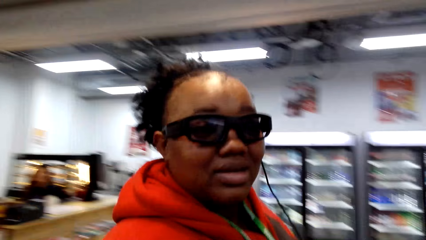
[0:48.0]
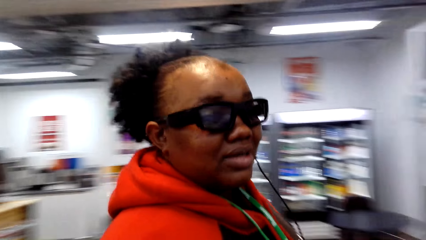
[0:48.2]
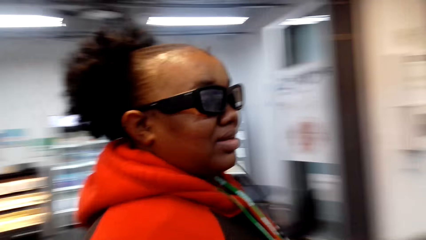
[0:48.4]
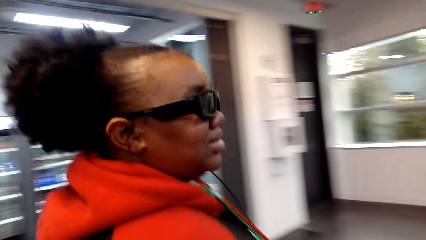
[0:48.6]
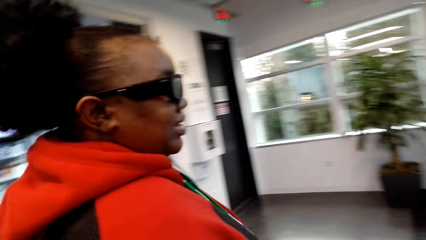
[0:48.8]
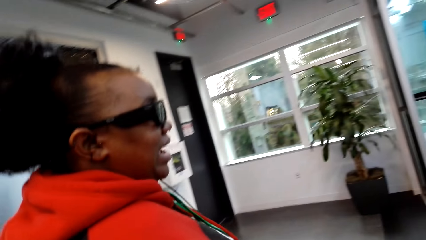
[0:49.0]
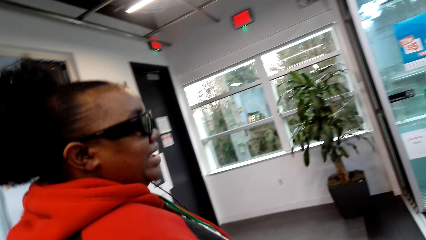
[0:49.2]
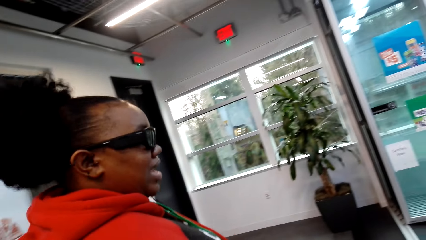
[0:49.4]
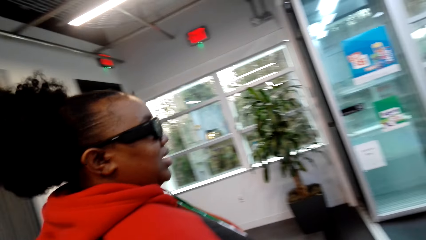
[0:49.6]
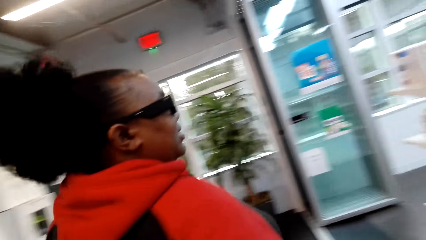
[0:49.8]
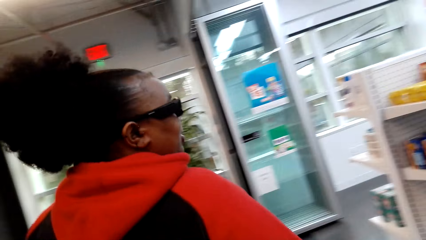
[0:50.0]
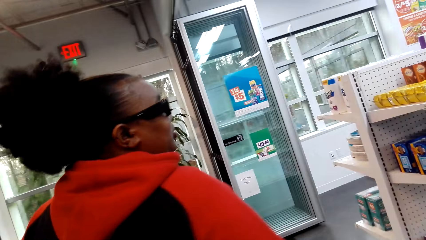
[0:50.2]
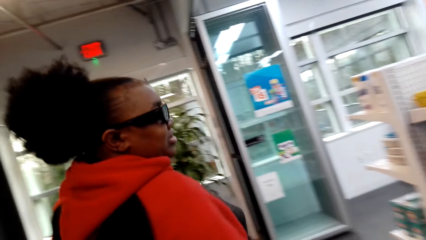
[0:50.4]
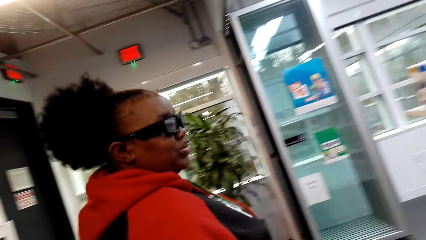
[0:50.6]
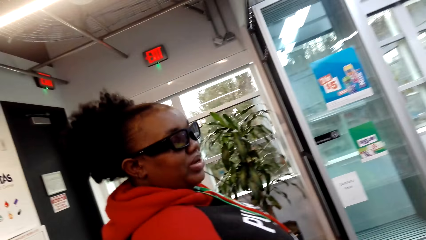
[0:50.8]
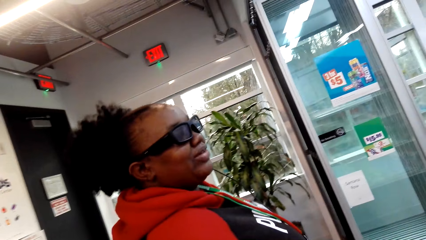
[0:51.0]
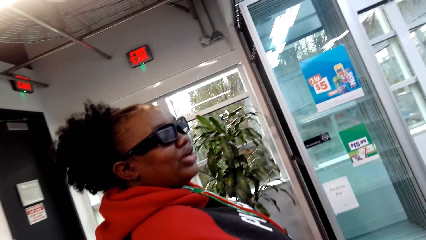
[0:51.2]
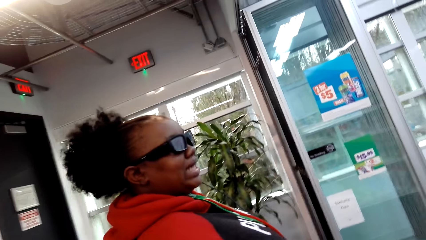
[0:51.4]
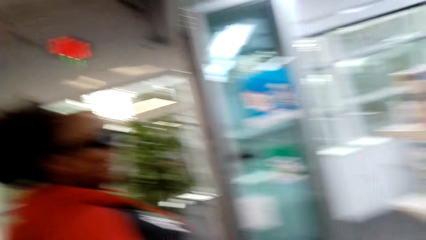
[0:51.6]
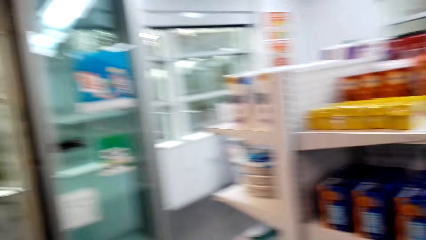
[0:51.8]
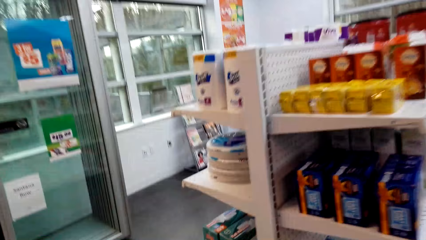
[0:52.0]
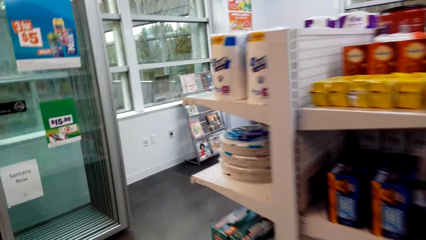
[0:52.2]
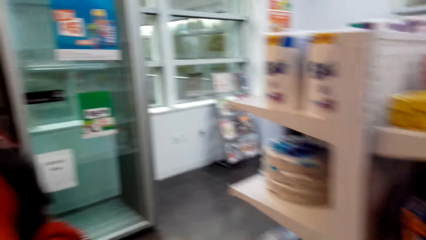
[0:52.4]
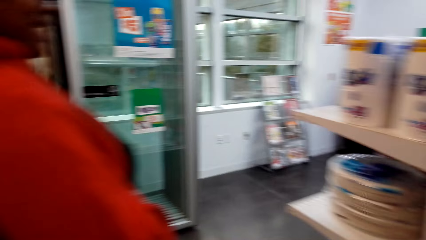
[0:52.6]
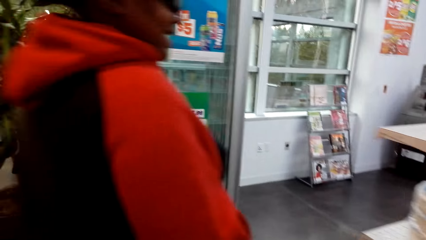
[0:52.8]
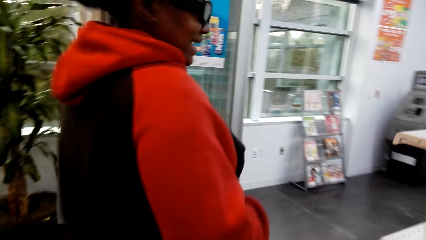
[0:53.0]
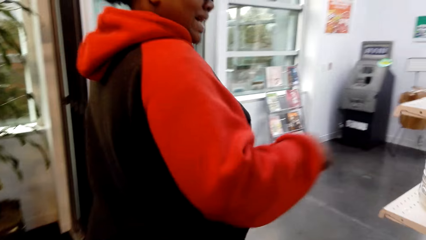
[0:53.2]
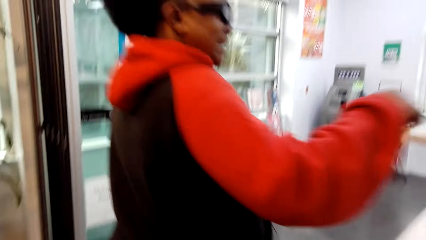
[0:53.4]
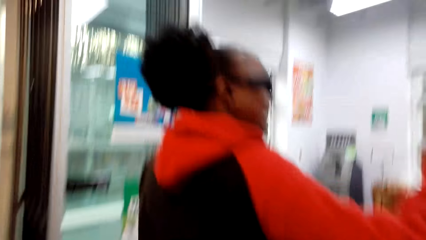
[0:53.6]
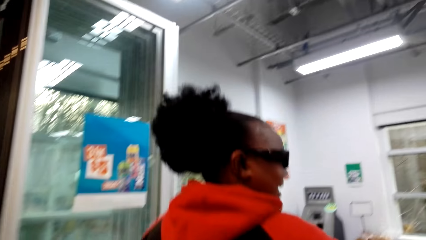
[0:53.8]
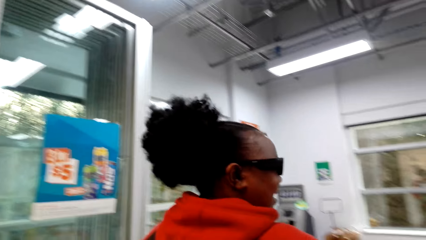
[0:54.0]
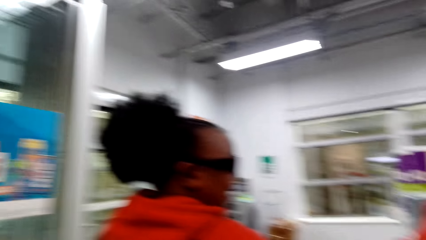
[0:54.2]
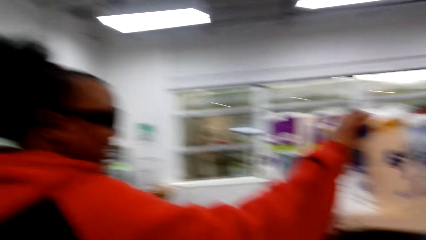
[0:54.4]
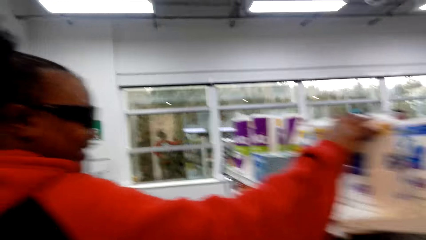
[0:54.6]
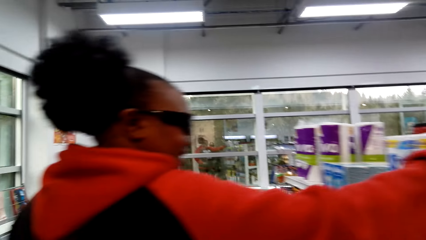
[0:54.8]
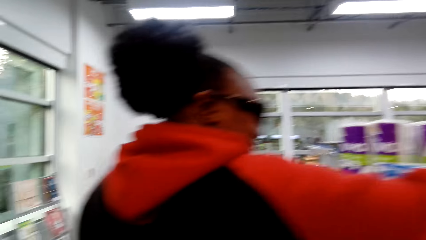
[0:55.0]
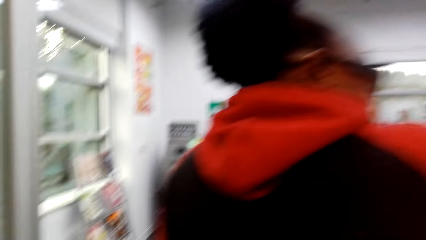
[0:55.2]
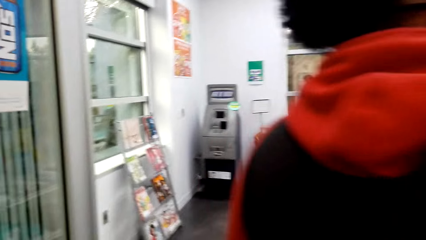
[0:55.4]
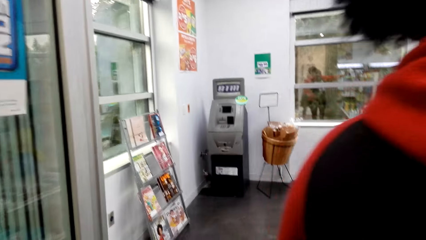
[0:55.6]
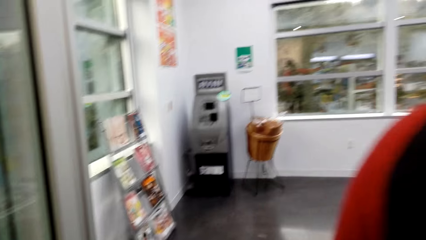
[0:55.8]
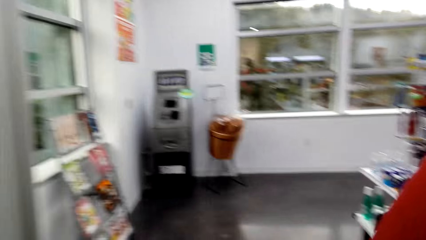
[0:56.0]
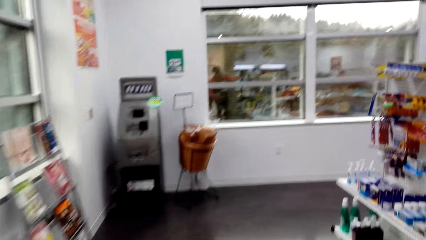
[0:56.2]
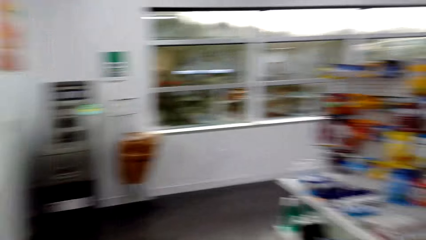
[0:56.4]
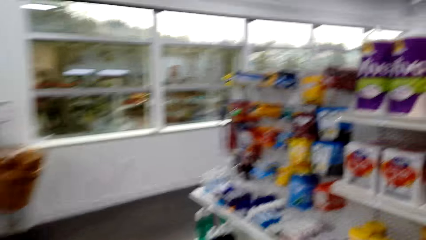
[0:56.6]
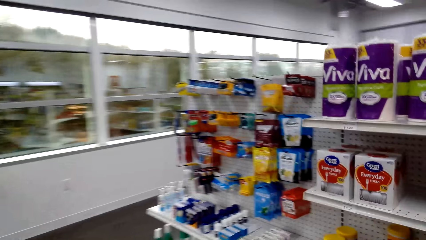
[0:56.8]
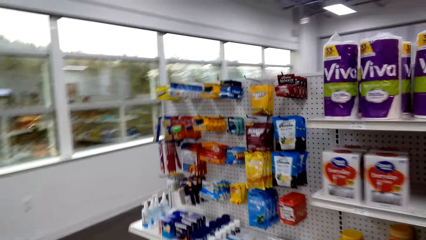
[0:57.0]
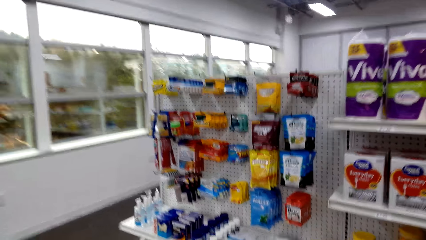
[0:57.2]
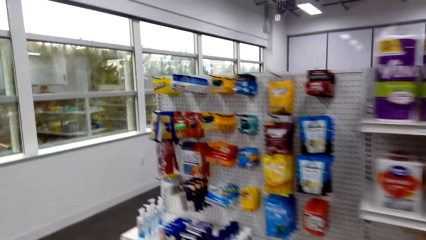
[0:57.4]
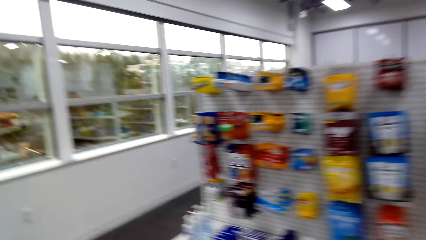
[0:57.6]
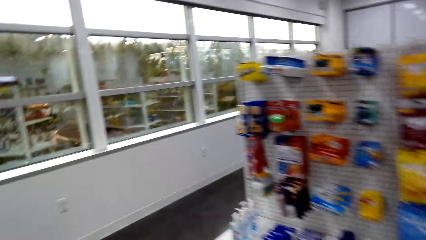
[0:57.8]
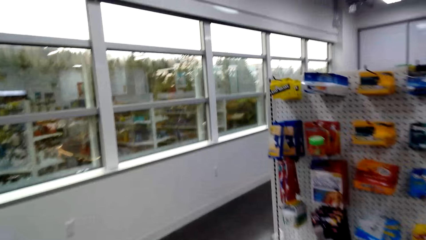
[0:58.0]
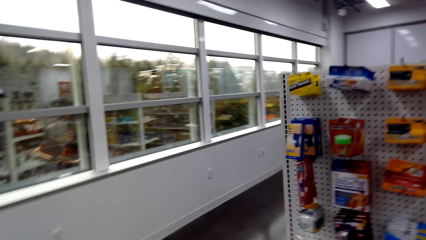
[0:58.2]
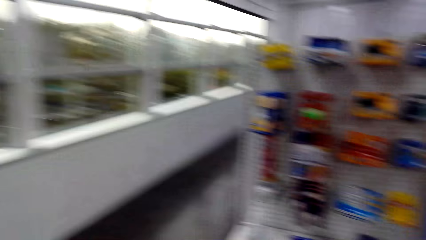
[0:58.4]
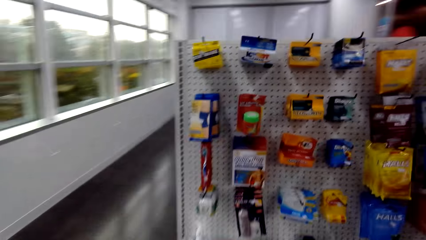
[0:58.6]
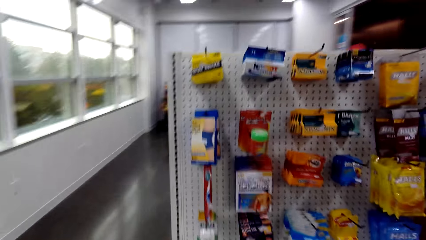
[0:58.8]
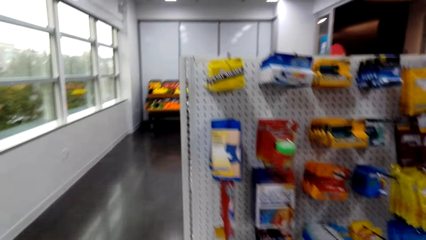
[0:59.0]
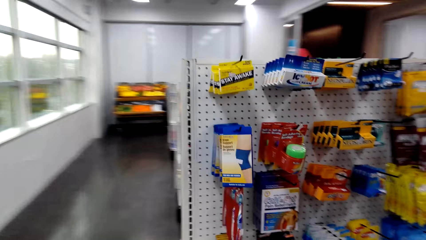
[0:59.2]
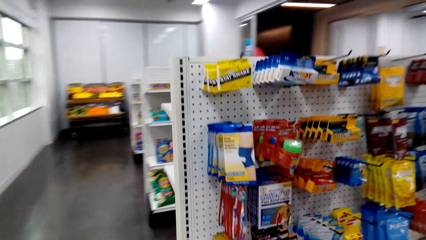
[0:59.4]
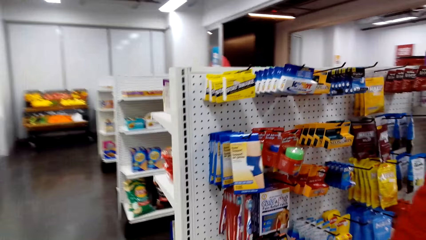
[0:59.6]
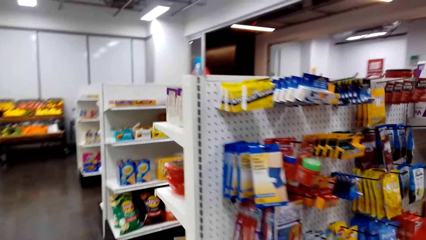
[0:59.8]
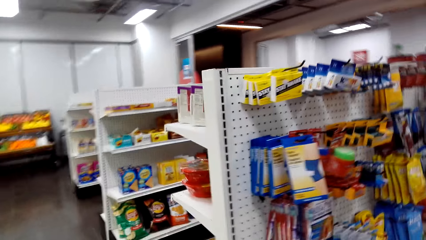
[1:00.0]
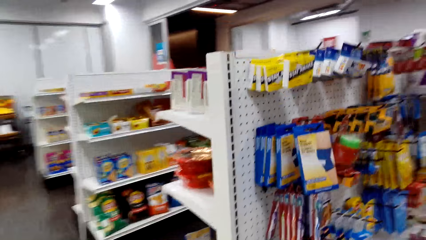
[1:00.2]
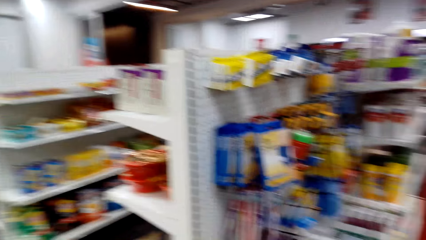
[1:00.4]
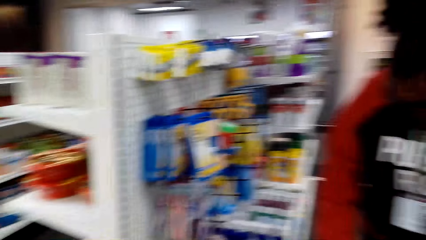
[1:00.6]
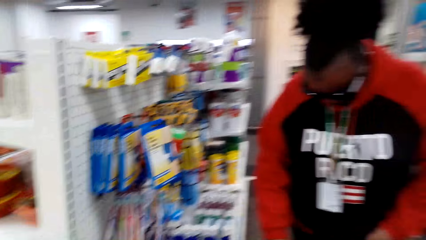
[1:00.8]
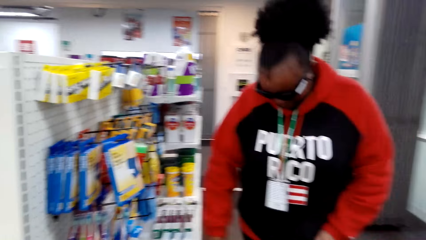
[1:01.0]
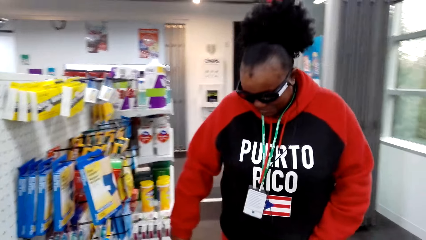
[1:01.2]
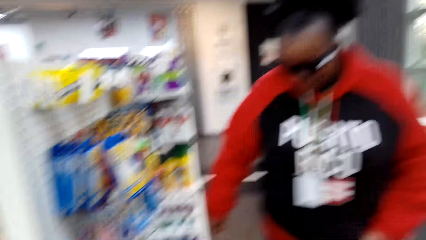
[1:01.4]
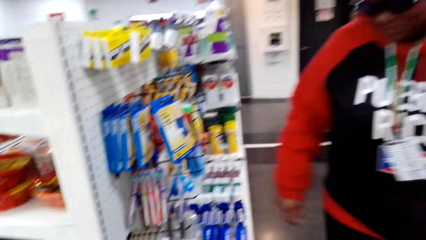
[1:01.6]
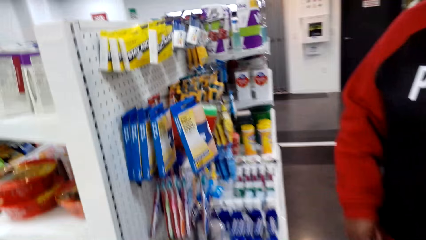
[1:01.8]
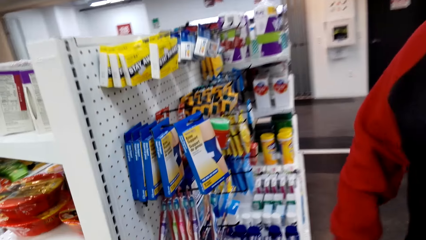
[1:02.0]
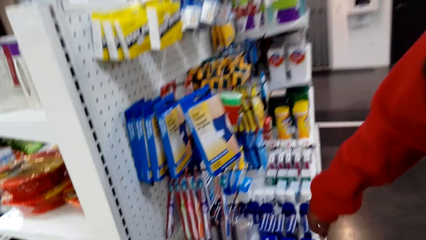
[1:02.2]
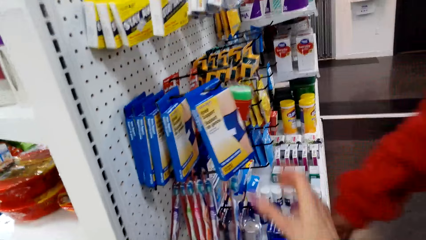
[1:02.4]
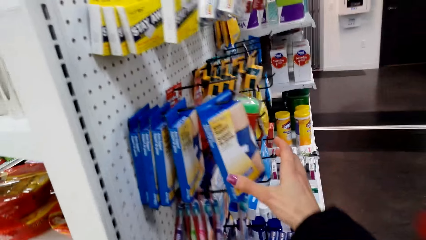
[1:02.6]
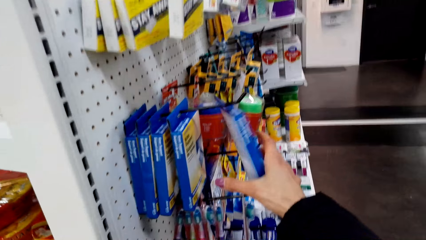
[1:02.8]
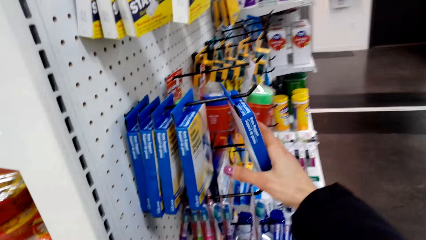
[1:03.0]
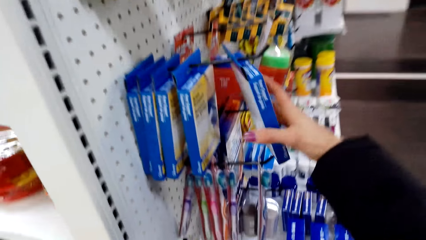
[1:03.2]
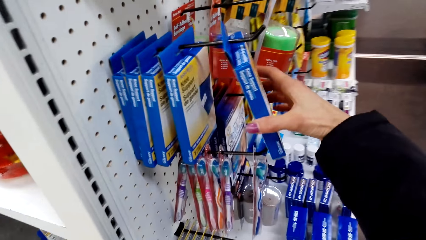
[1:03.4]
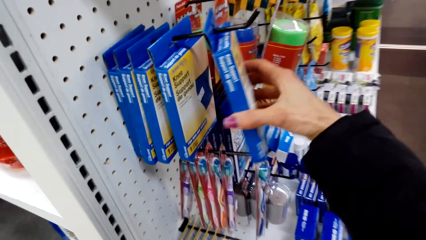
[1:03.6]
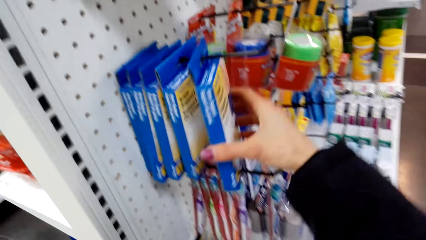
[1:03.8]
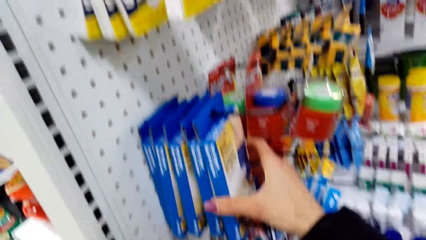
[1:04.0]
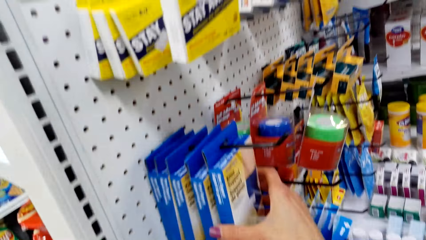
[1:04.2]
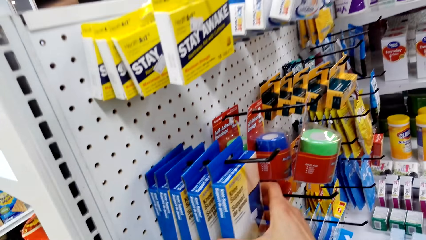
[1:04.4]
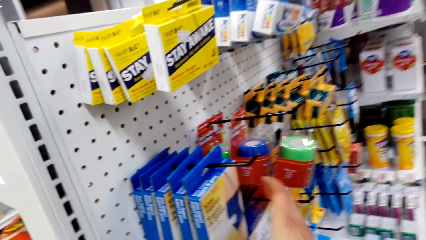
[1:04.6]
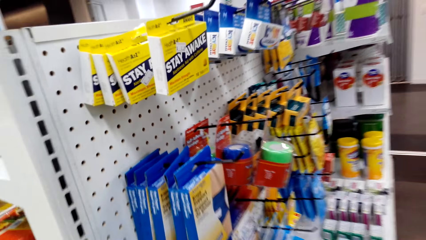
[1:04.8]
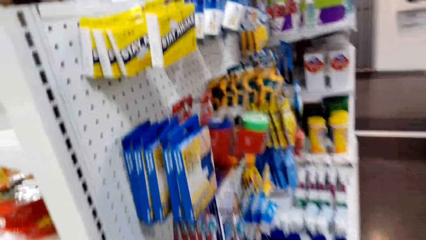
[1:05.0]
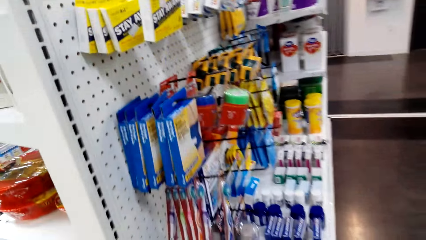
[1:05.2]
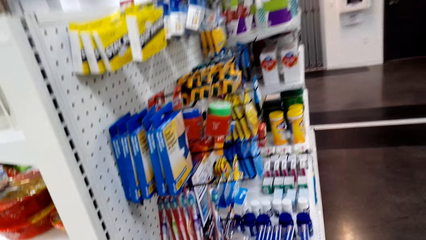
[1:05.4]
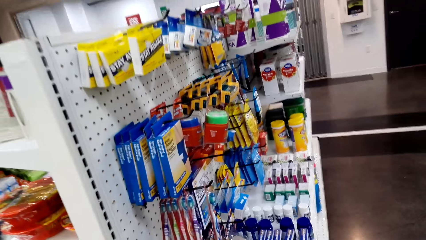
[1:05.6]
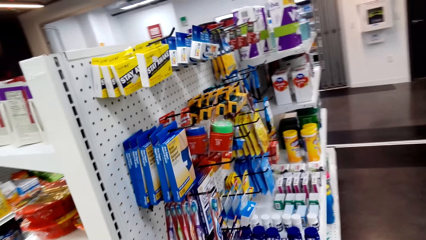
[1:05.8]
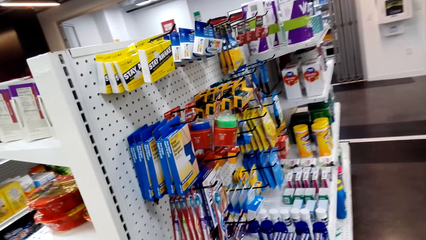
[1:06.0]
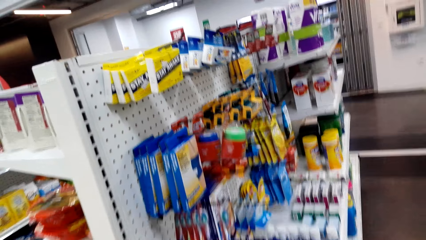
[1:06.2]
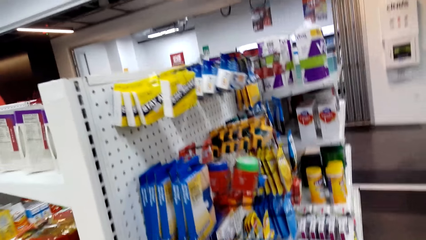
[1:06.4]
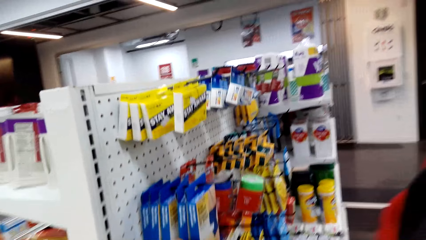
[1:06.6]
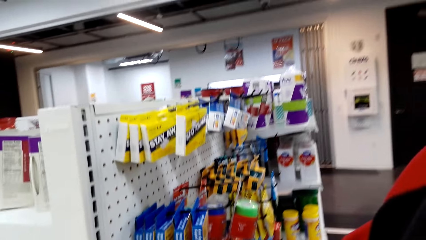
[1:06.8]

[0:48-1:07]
A woman talks to the camera wearer. The camera wearer walks around the shop. The woman holds a paper roll on the shelf. The camera wearer holds something. They push something on the metal rod.
